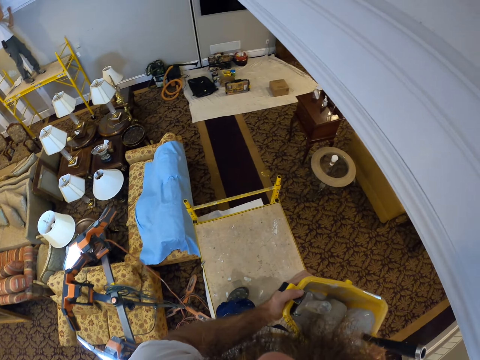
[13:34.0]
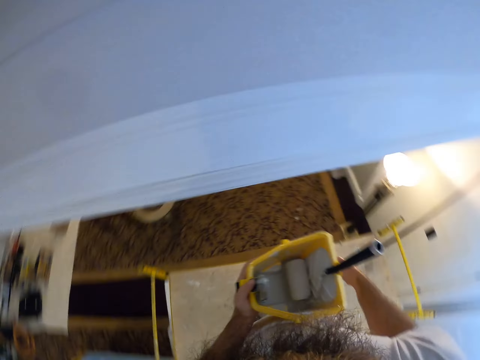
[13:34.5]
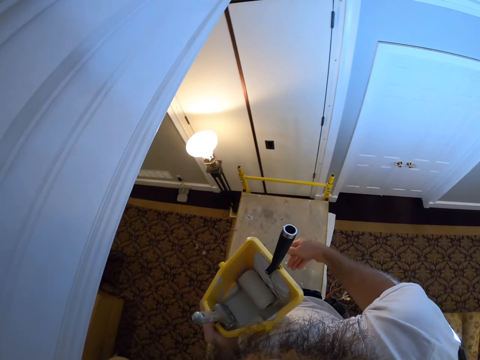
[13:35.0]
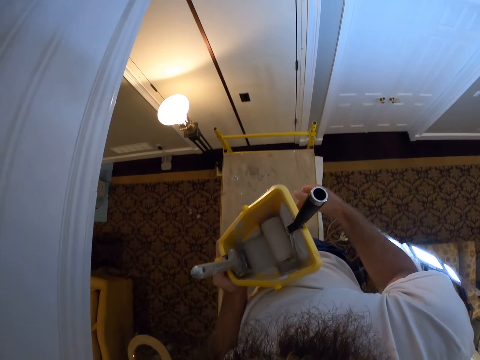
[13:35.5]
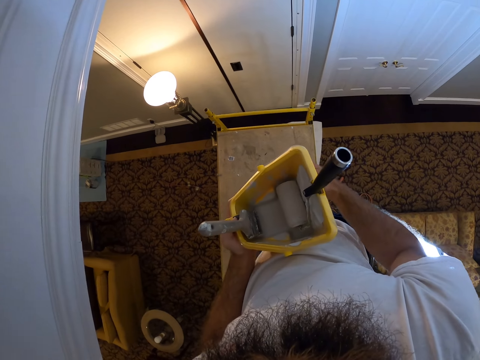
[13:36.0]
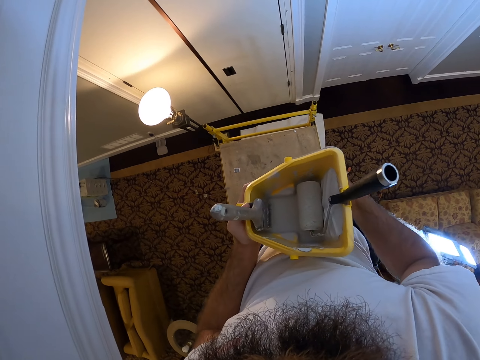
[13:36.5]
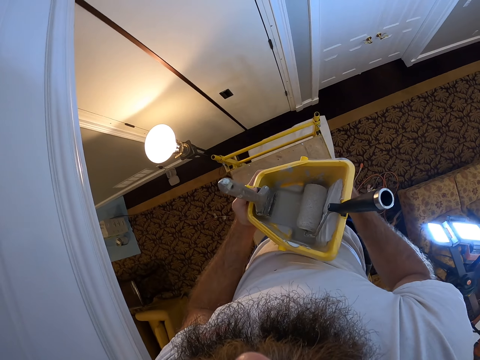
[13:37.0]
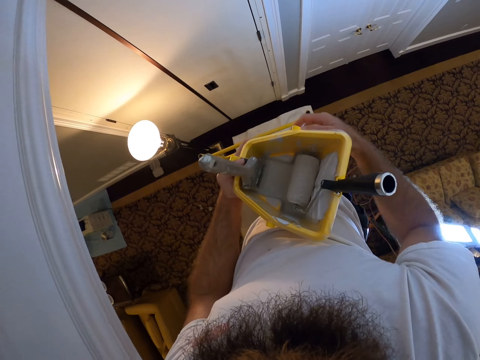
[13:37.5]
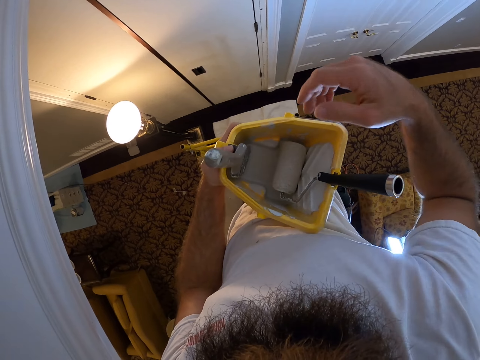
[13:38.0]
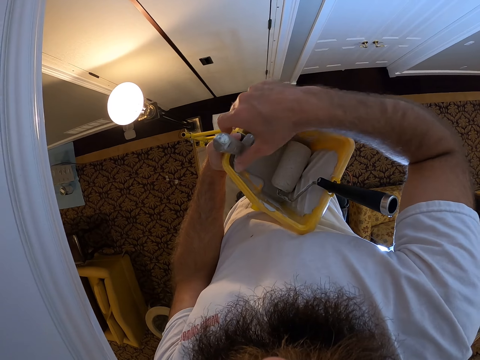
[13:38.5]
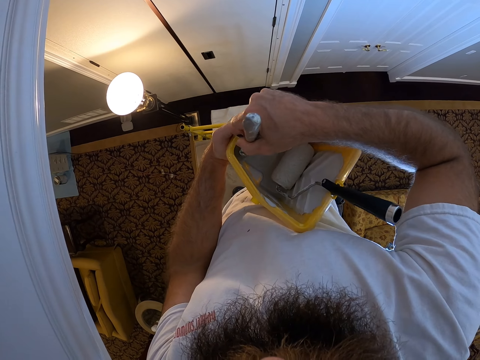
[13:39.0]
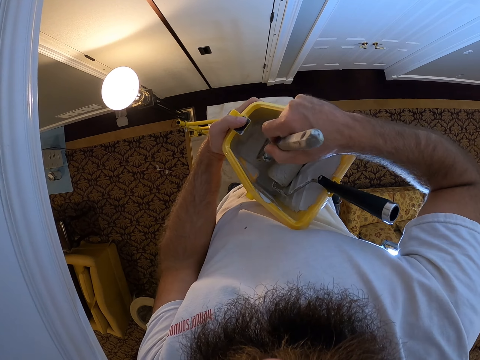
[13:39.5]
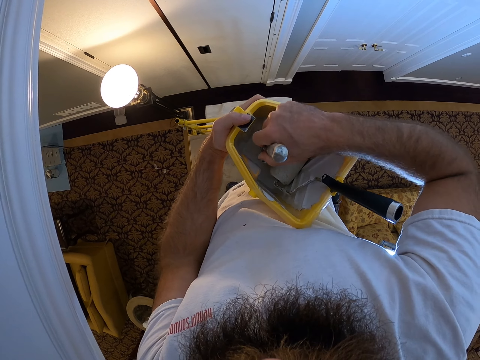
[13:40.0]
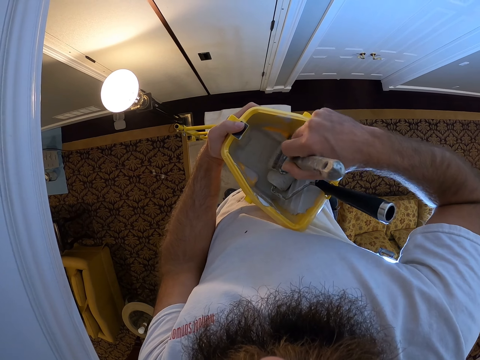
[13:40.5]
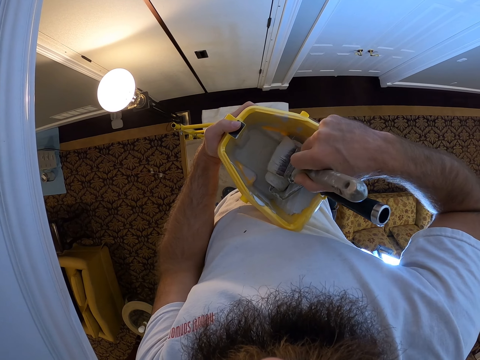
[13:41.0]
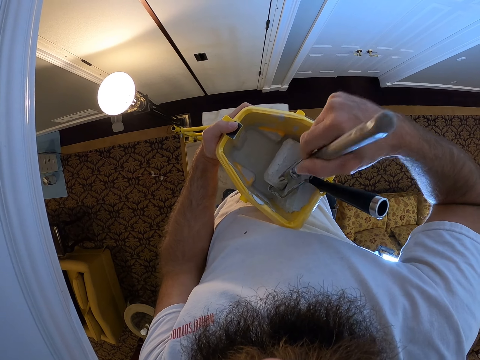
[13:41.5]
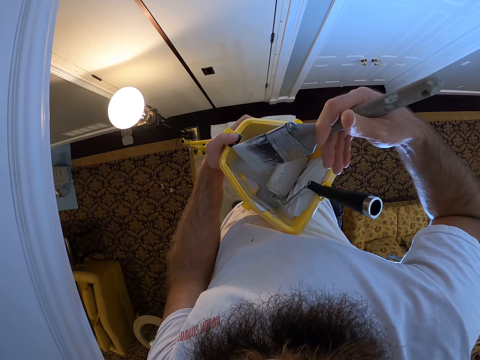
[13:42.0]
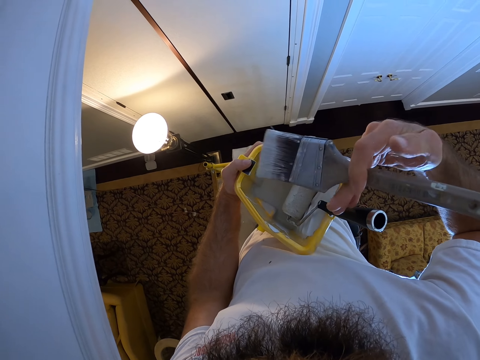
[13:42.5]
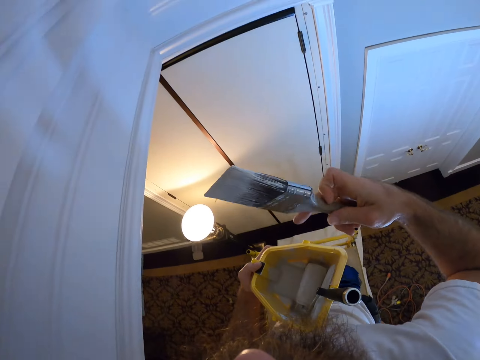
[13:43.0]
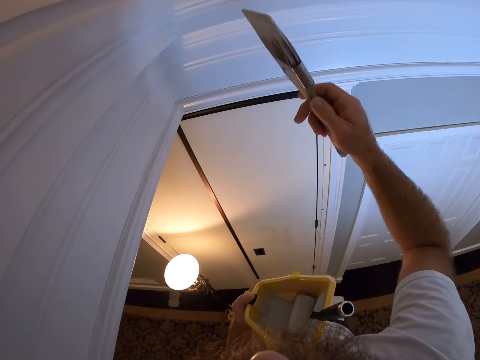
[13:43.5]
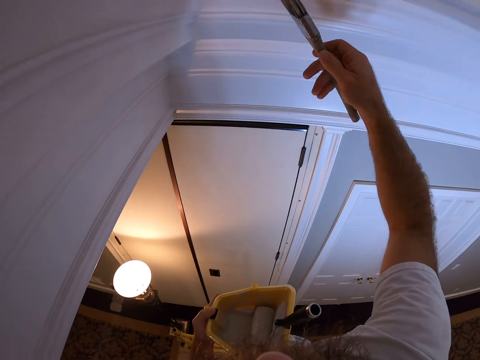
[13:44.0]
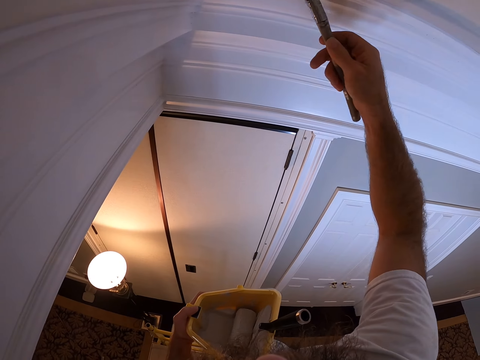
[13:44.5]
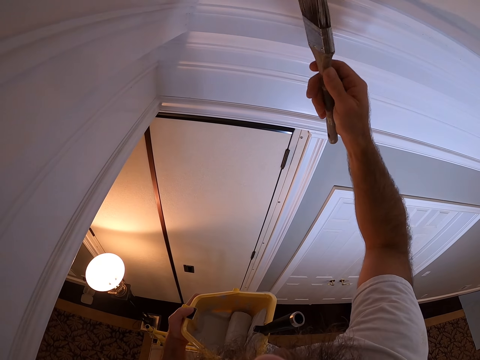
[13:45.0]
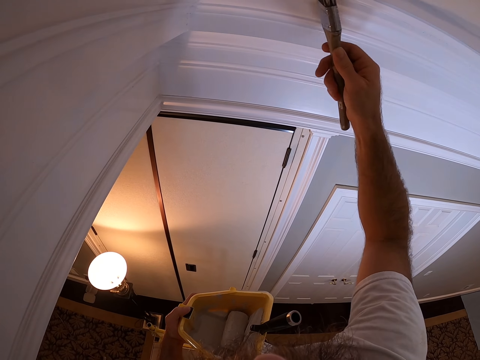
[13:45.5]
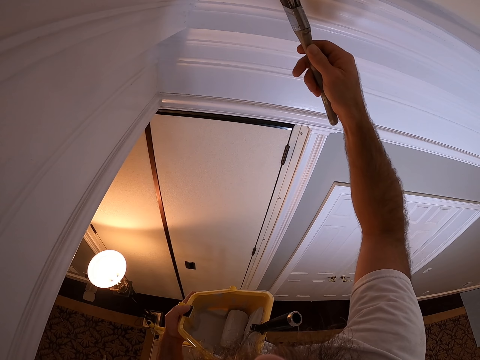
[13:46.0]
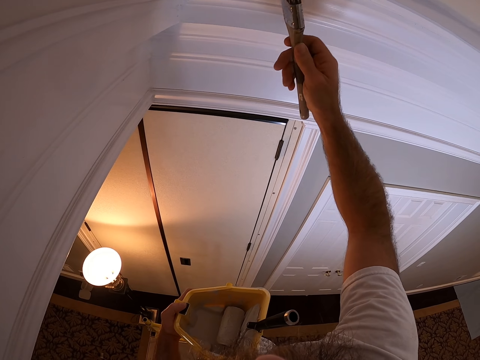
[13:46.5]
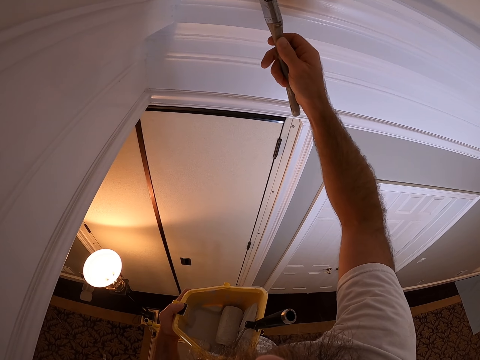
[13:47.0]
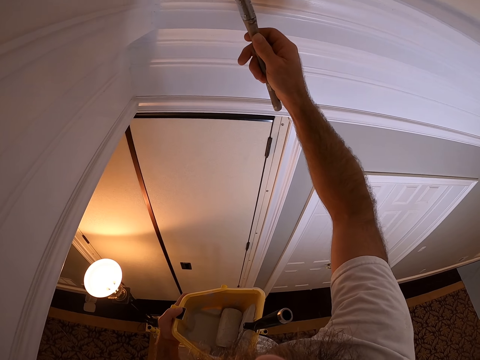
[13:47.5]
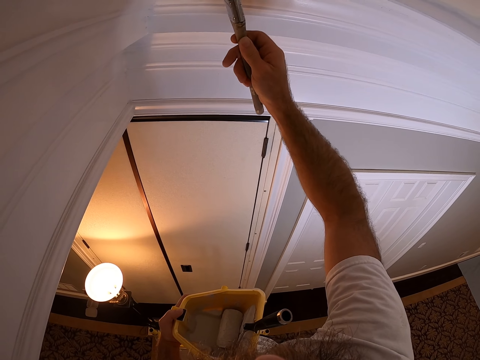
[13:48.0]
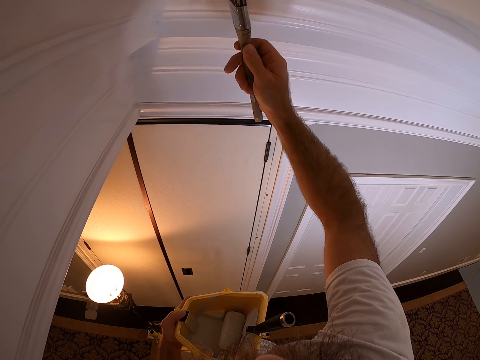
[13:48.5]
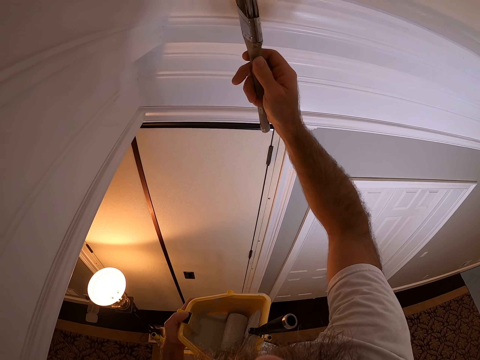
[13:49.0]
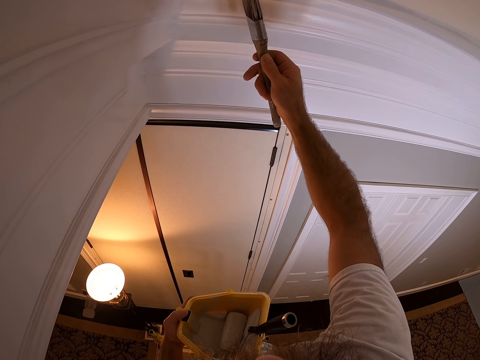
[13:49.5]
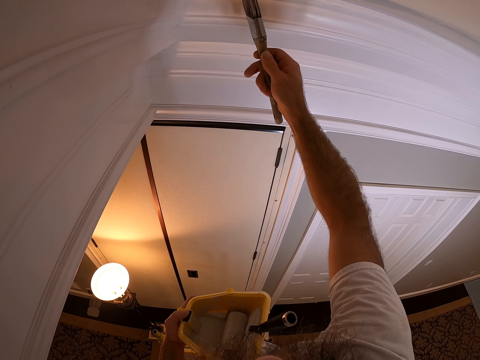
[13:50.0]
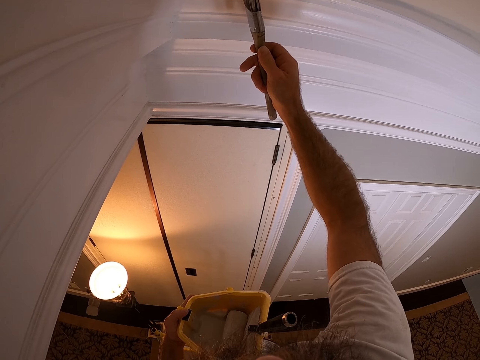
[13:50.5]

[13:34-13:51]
The camera wearer looks around the room. He holds the bucket of paint with his left hand. He picks up a paint brush from the bucket of paint in his left hand with his right hand. He dips the paint brush in paint in the bucket with his right hand. He wipes the paint brush on a paint roller in the bucket of paint with his right hand. He removes the brush from the paint. He paints the ceiling with the paint brush in his right hand. He paints the edge of the wall with the paint brush in his right hand.

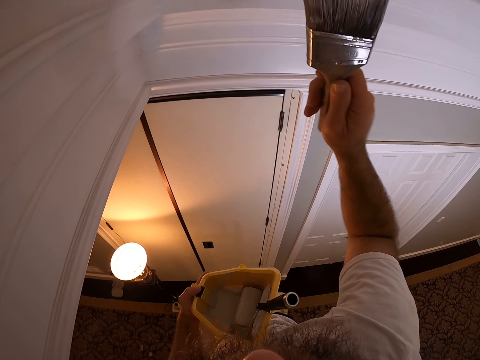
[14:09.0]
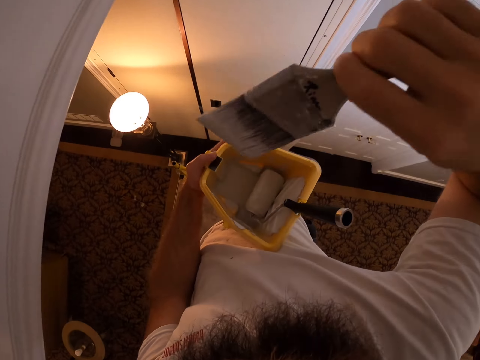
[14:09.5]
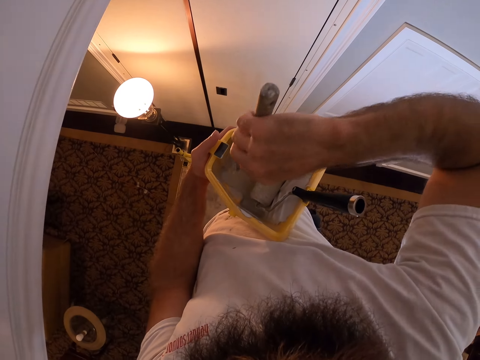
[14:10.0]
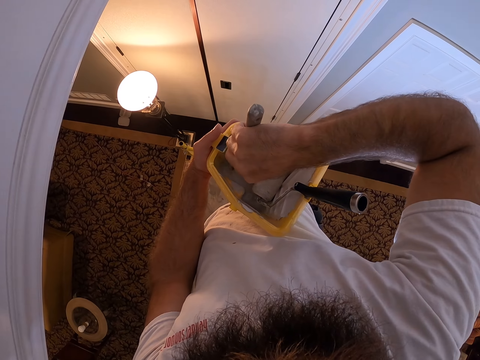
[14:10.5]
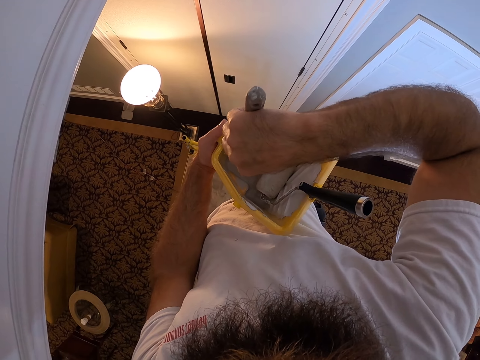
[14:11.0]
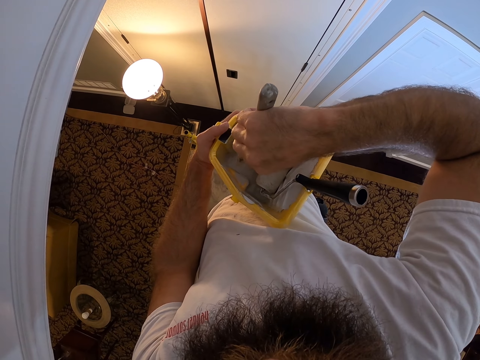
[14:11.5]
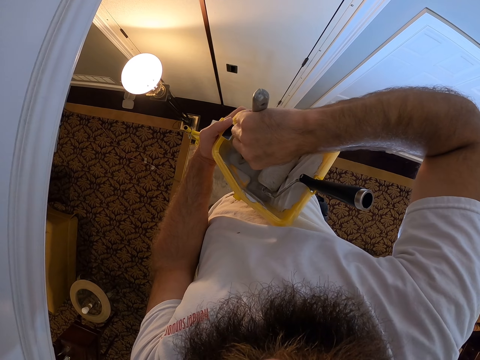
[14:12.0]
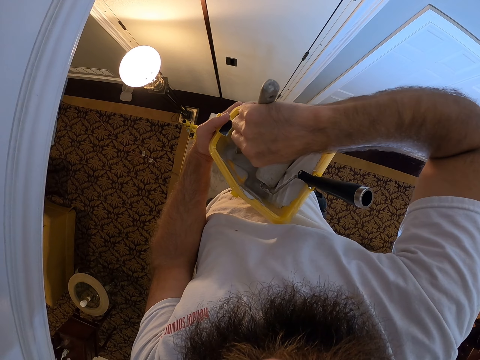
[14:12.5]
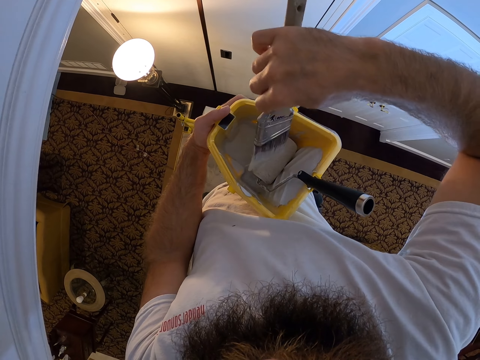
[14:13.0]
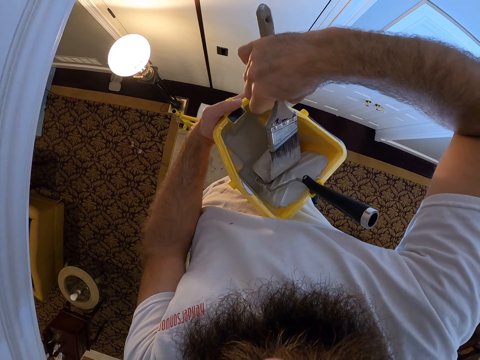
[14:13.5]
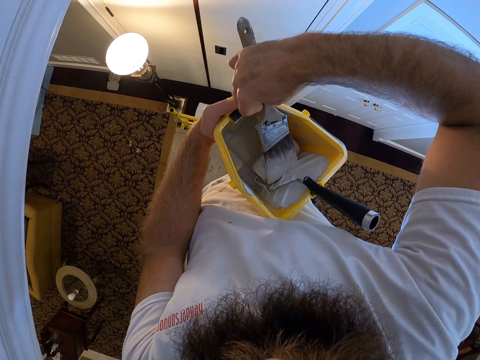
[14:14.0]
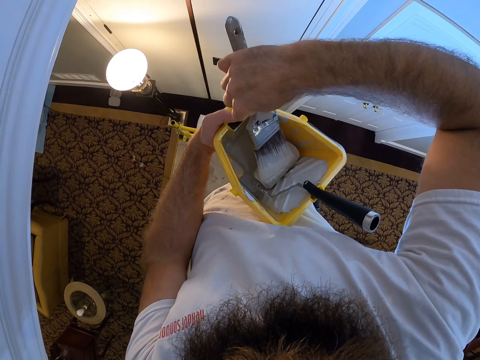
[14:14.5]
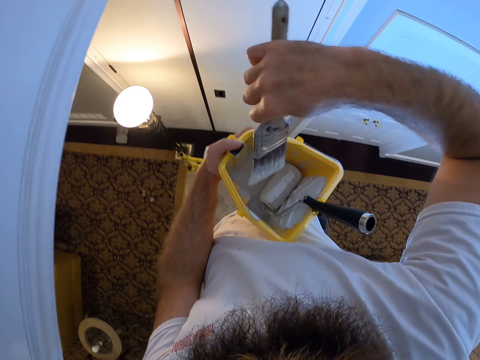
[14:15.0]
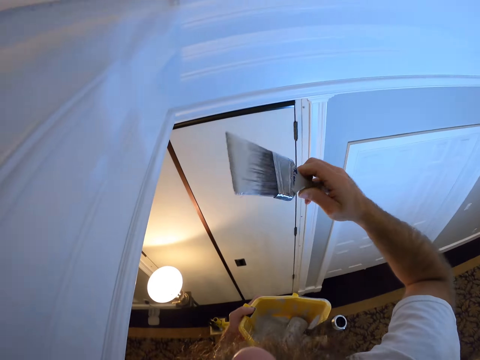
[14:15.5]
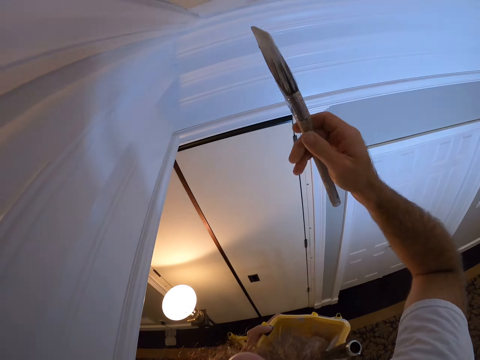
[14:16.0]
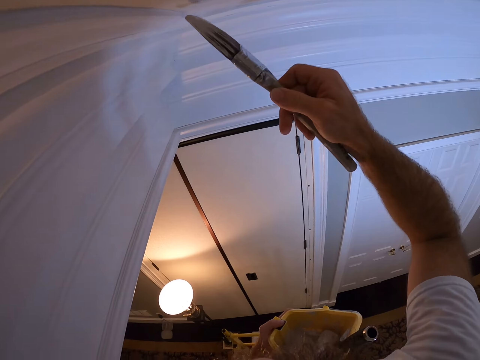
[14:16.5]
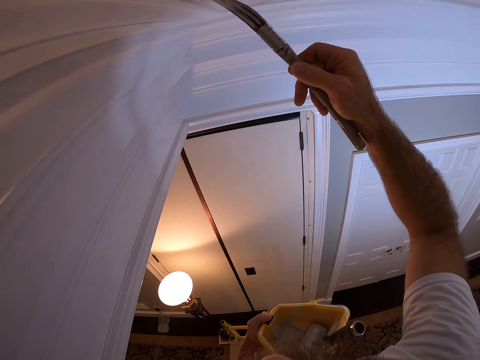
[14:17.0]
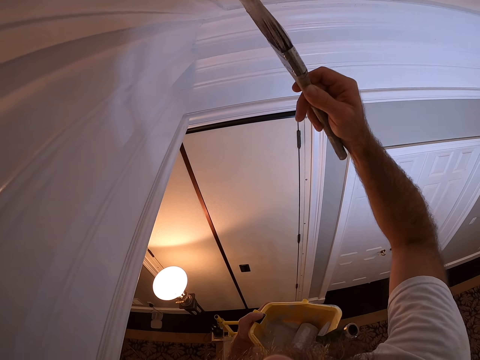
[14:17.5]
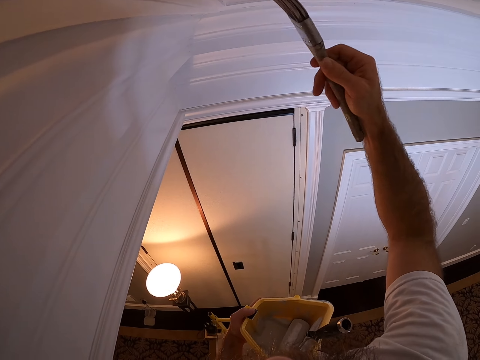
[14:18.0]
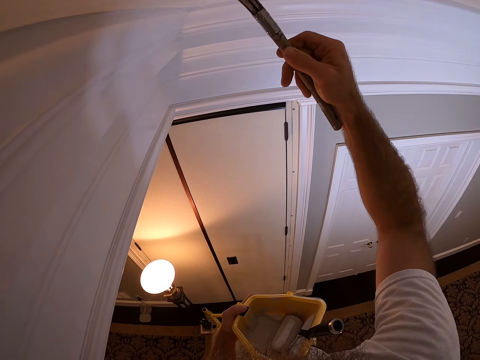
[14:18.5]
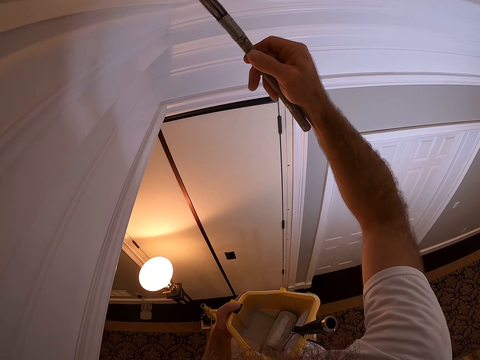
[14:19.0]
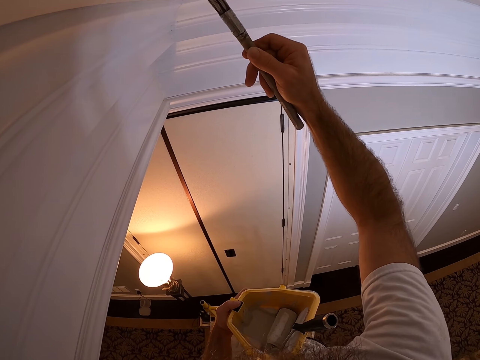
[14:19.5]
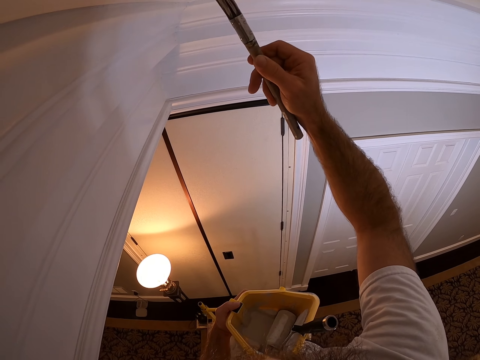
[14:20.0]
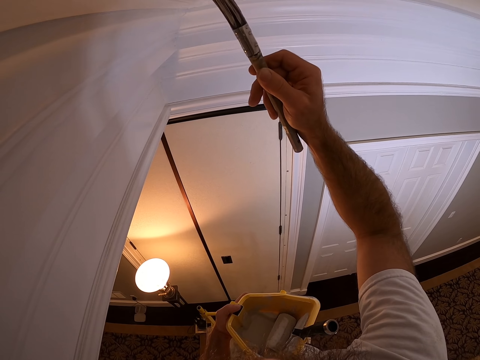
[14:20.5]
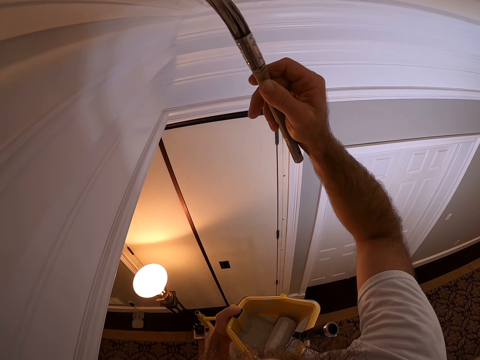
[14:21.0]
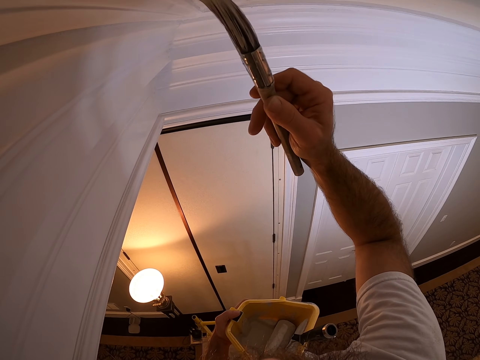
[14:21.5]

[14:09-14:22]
The camera wearer dips the paint brush into the plastic container with his right hand. He applies paint. He takes the paint brush from the plastic container with his right hand. He paints the ceiling. He paints the edge of the wall with the paint brush in his right hand.
